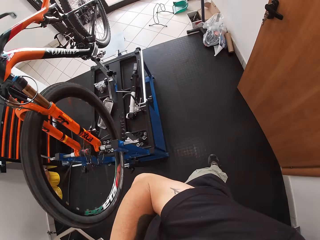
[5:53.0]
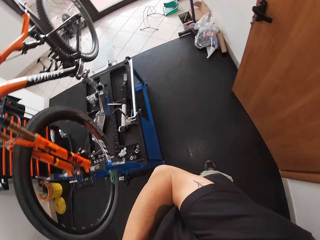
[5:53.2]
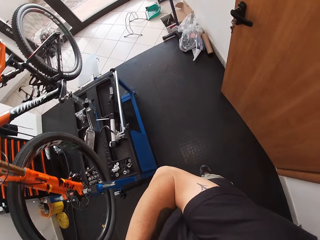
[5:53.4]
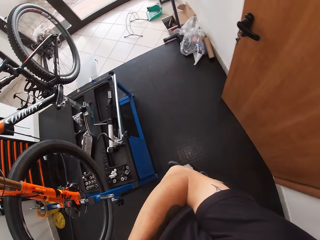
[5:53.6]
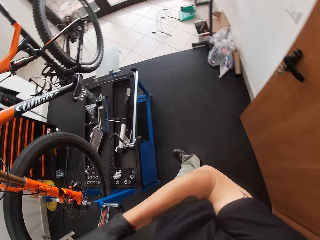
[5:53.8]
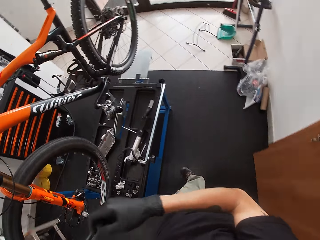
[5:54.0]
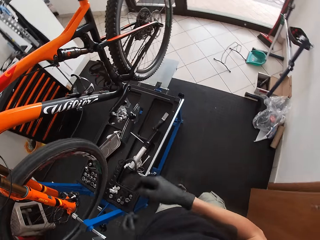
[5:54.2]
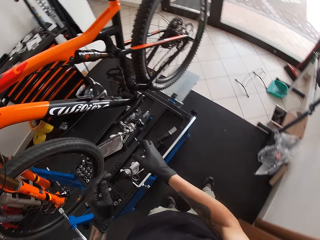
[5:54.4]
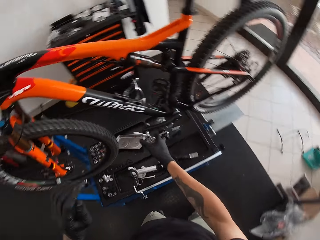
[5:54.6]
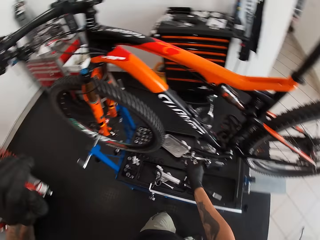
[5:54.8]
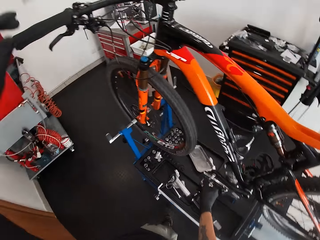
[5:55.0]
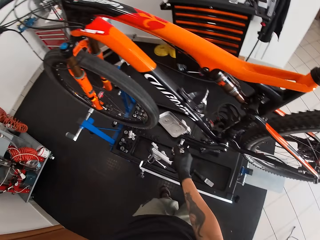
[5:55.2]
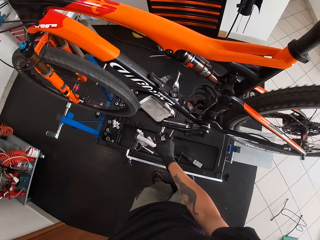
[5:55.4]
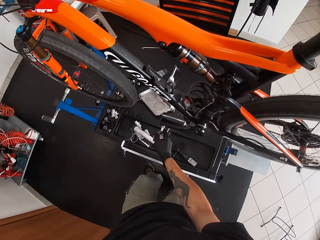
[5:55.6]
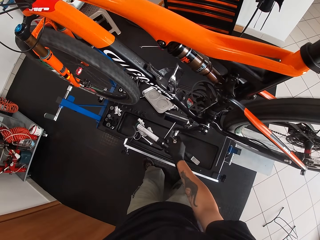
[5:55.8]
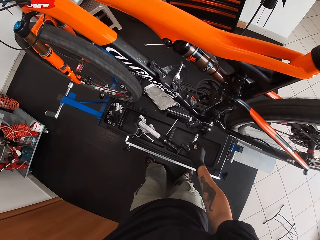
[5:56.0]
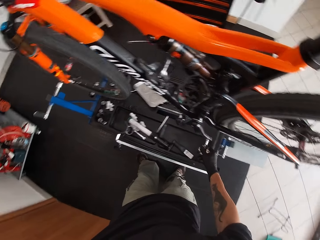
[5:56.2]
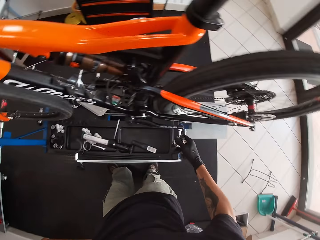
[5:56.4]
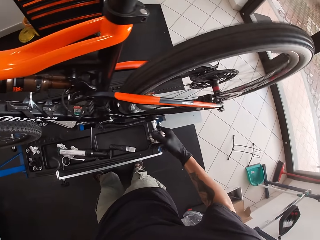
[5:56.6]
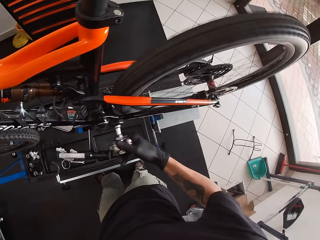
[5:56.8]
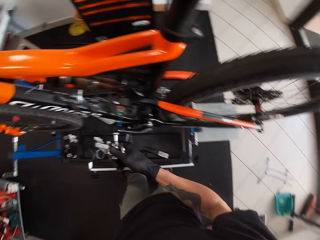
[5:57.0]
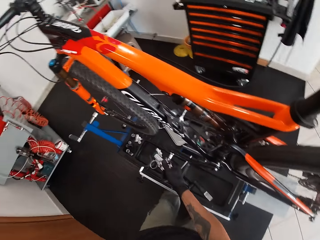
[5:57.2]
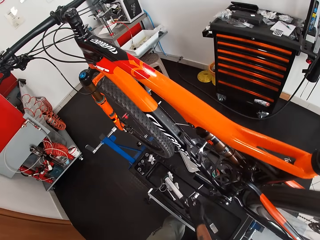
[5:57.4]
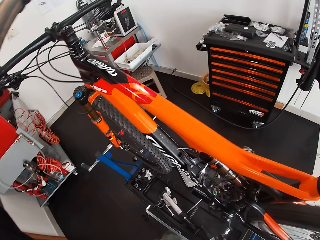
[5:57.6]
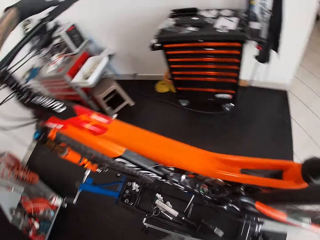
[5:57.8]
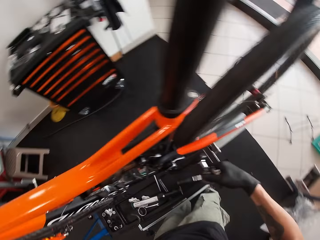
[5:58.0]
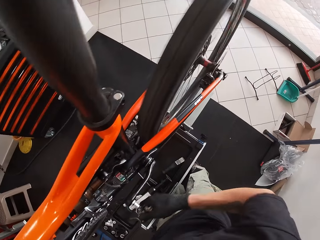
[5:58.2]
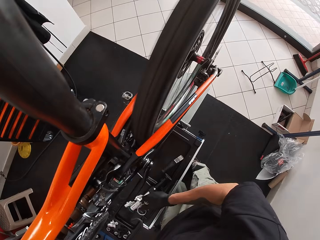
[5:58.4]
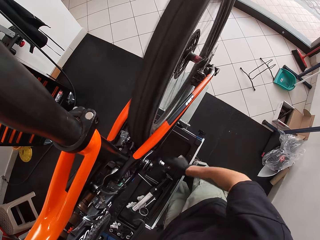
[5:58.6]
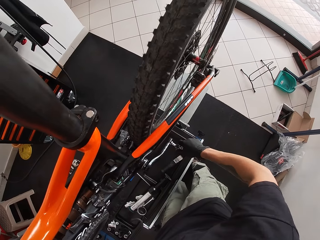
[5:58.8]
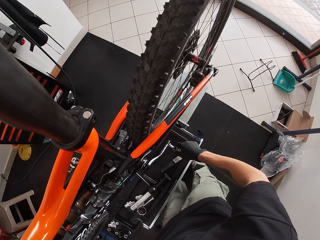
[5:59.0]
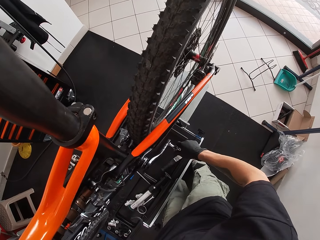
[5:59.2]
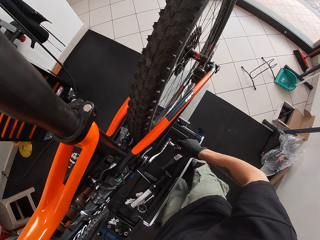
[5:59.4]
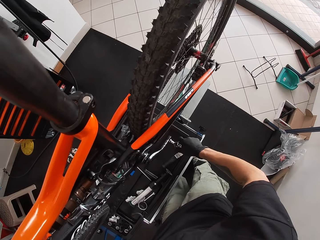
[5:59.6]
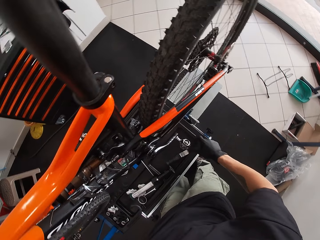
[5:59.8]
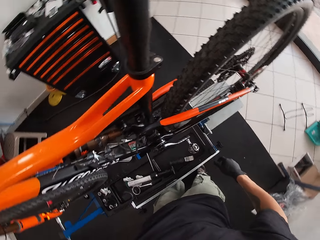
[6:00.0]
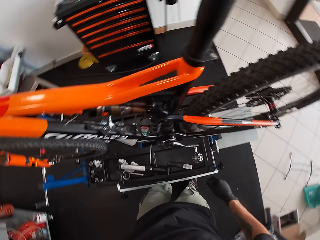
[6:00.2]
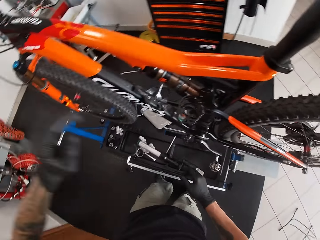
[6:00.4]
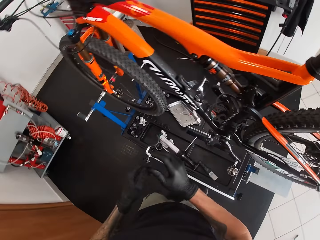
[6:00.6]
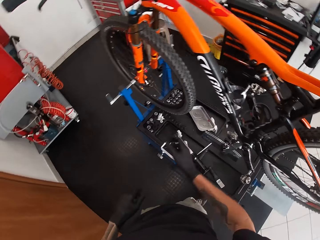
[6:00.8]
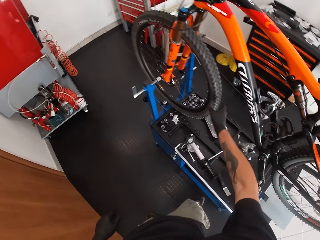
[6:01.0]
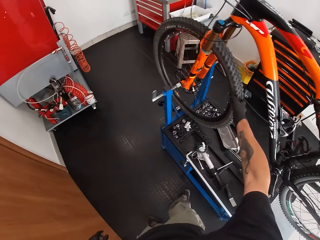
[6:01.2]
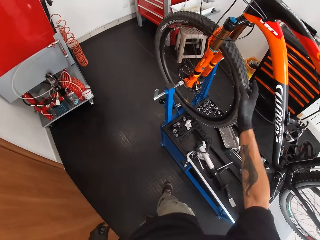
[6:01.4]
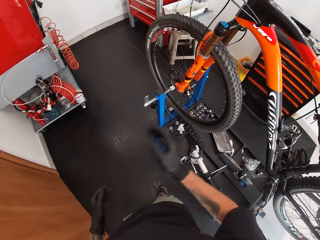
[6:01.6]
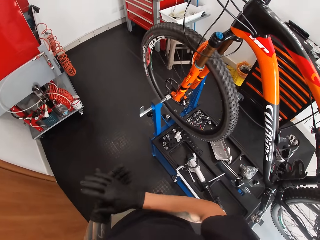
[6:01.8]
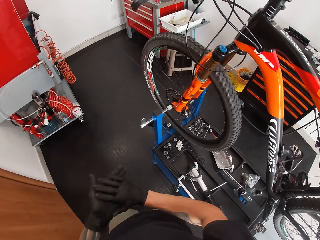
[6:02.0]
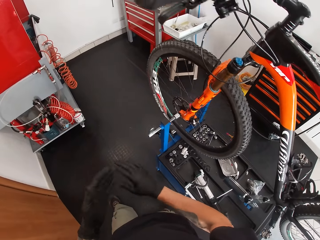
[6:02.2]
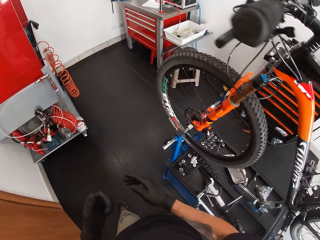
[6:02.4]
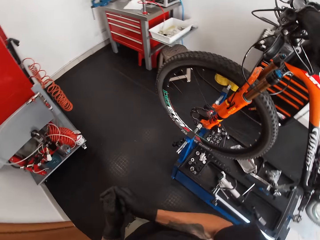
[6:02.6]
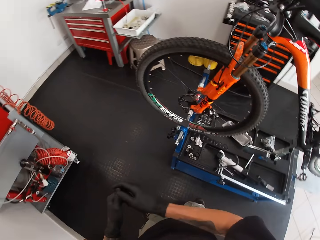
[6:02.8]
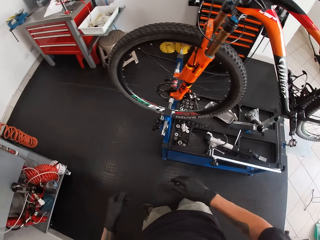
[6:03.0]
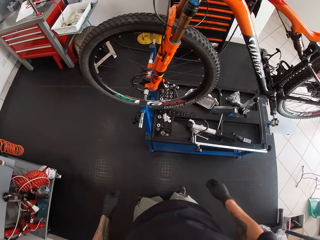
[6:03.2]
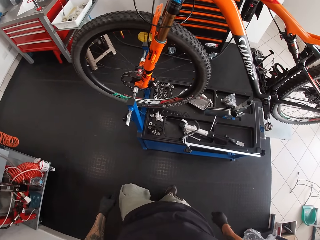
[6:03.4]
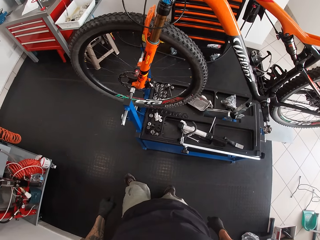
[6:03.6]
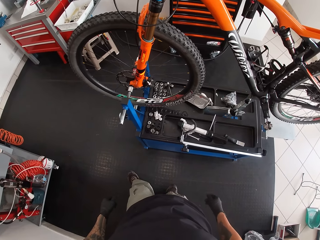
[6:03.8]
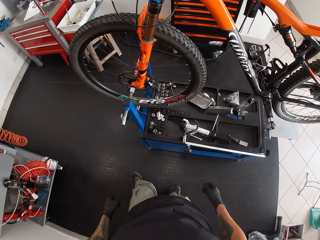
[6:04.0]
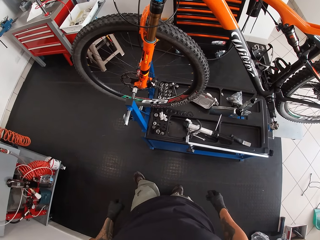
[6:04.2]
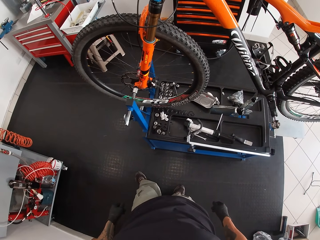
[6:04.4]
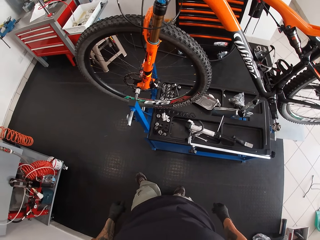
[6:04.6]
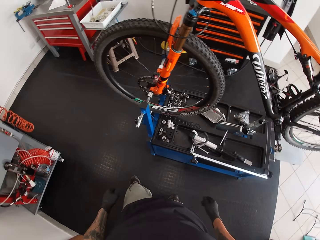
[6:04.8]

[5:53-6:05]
The camera wearer turns the bicycle's pedal with his right hand anti-clockwise. He grabs the bicycle's tire with his right hand. He wipes his hands together.

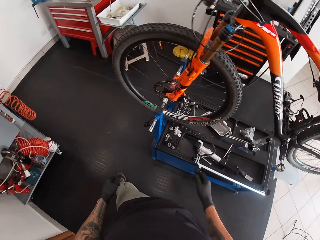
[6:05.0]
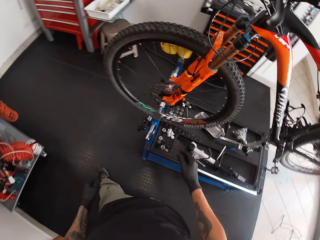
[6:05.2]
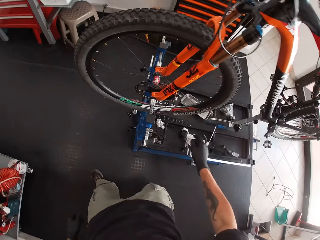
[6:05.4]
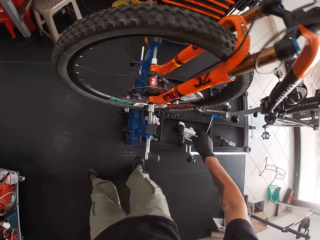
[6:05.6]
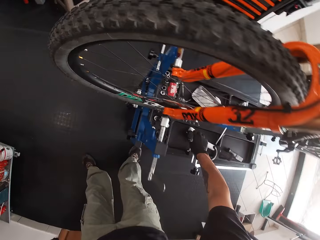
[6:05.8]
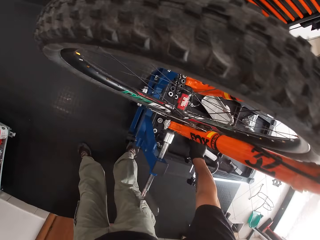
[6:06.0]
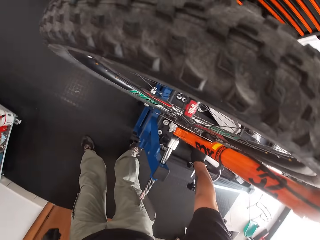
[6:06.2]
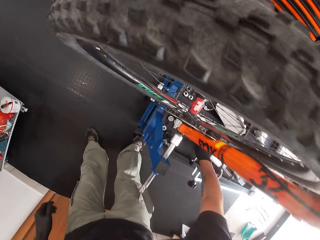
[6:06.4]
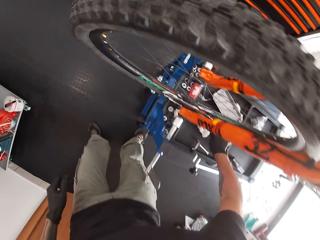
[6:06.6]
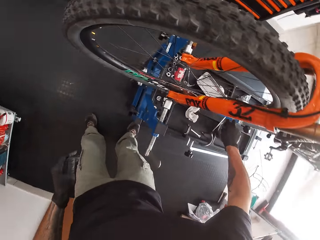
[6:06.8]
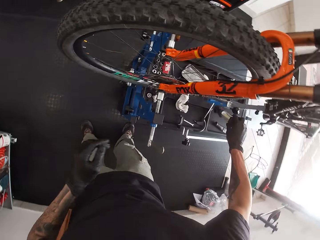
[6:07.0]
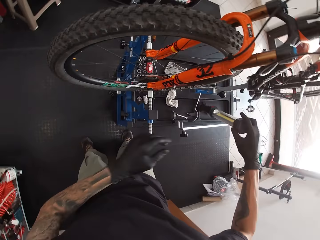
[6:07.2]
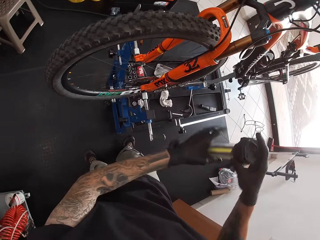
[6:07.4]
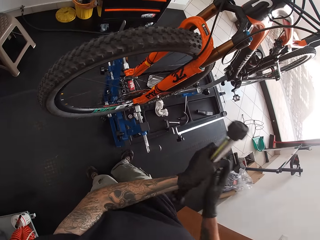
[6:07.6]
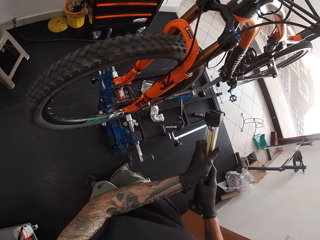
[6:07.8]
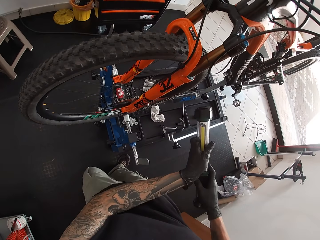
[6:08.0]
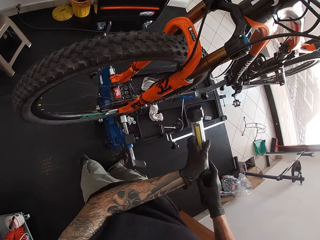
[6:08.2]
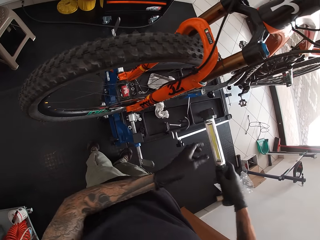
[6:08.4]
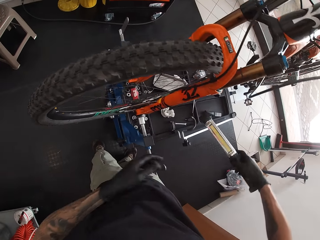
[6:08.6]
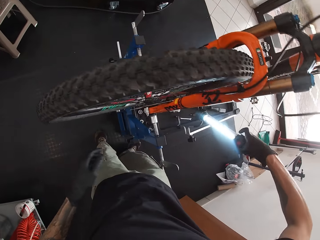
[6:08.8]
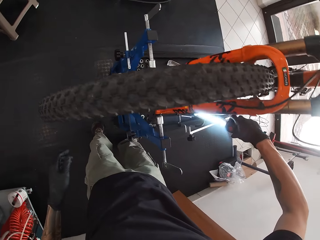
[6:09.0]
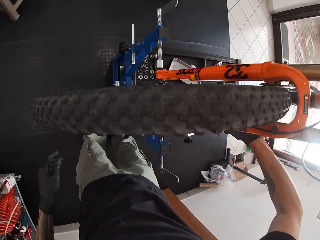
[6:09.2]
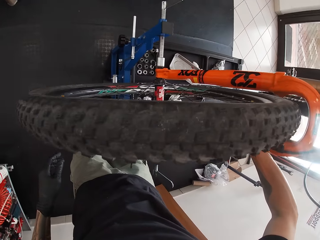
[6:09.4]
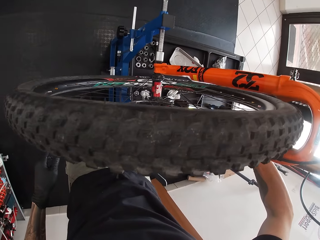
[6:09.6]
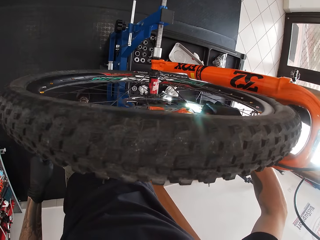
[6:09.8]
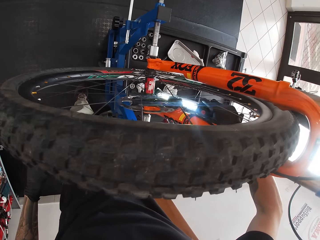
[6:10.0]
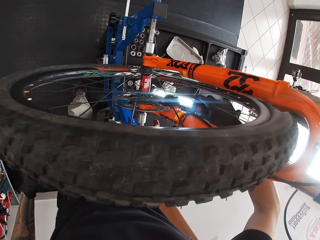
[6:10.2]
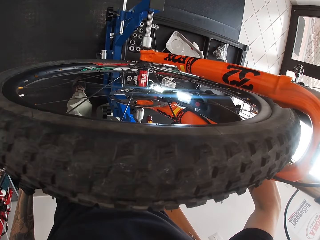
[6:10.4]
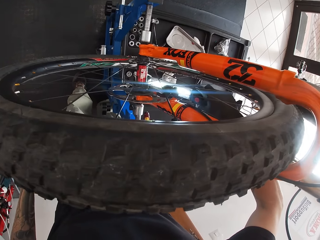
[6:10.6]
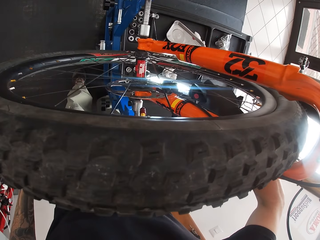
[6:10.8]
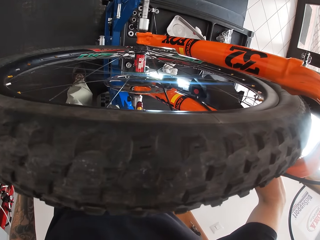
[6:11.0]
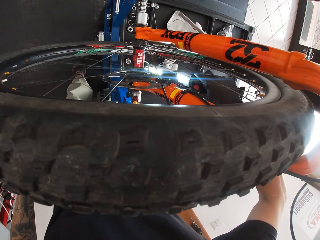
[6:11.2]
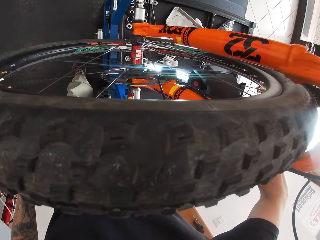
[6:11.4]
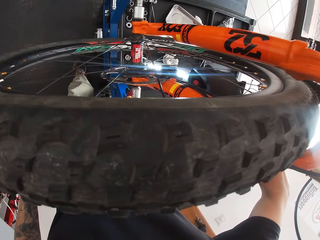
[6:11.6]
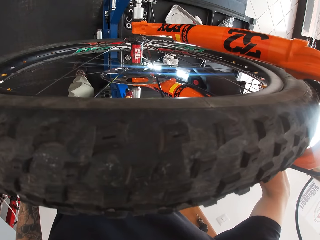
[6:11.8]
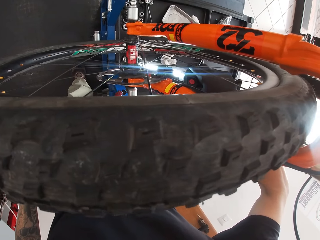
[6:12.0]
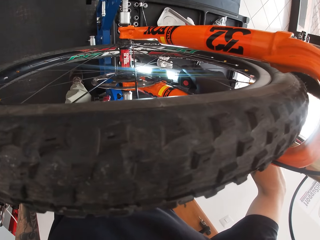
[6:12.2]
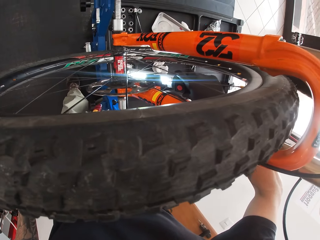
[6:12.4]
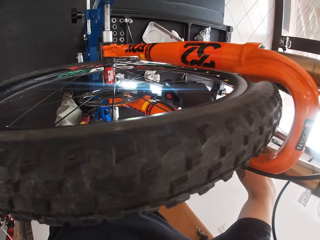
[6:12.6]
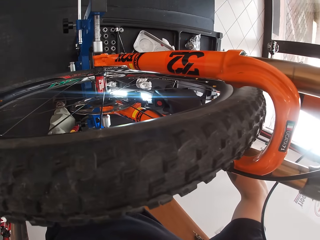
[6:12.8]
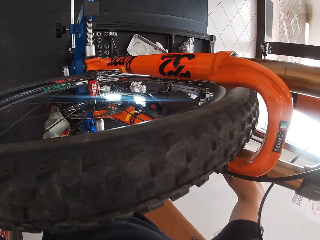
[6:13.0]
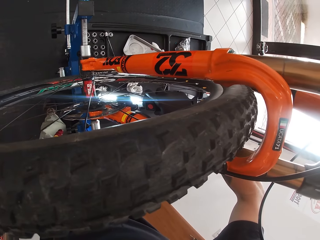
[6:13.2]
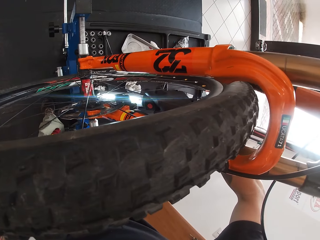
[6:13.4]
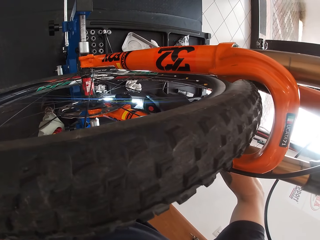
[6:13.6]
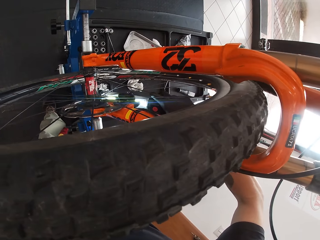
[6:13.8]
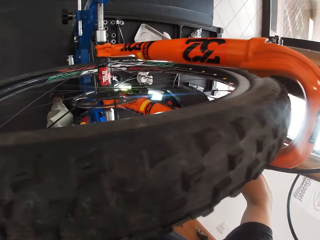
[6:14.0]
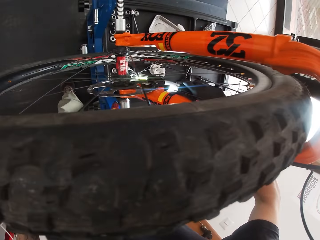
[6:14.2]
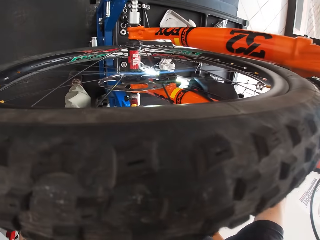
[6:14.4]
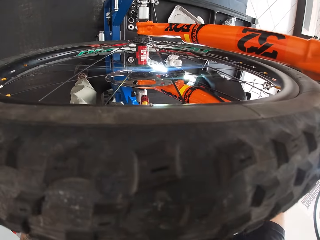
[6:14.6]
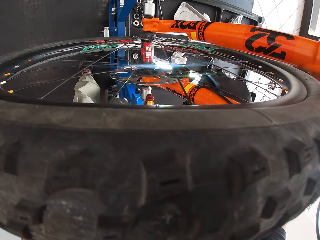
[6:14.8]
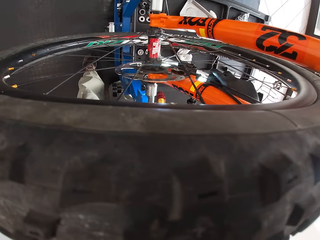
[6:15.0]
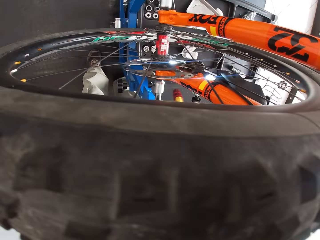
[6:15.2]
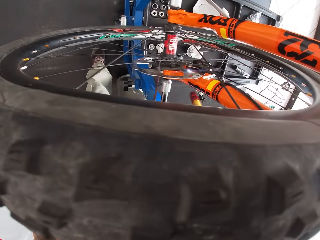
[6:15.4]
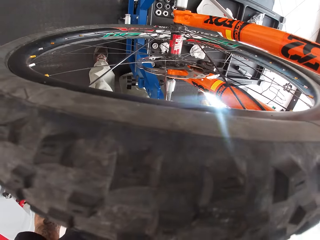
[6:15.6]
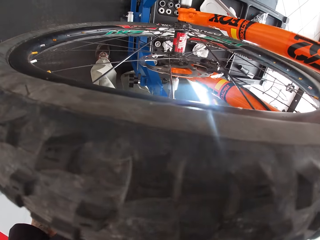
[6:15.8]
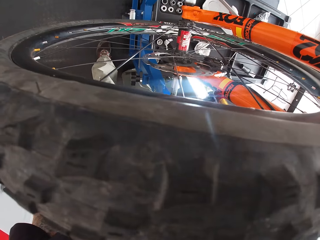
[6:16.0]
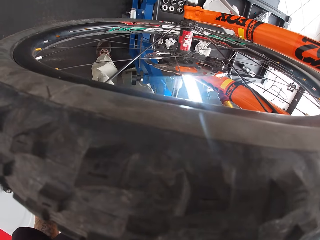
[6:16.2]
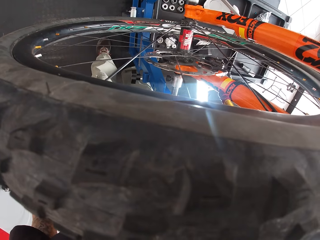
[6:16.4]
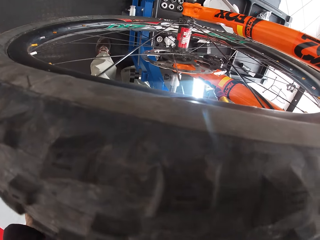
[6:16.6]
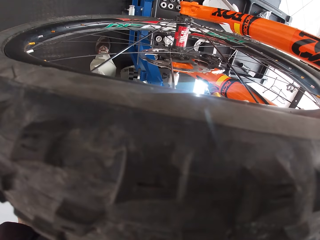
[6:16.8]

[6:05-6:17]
The camera wearer picks up the lamp in the rack under the bicycle with his right hand. He turns on the lamp with his right hand. He lights the pedals.
